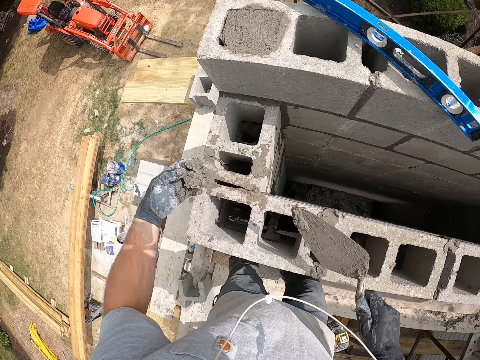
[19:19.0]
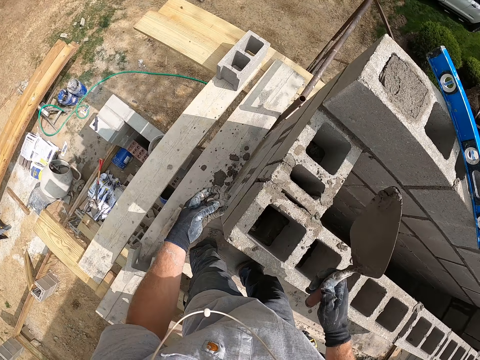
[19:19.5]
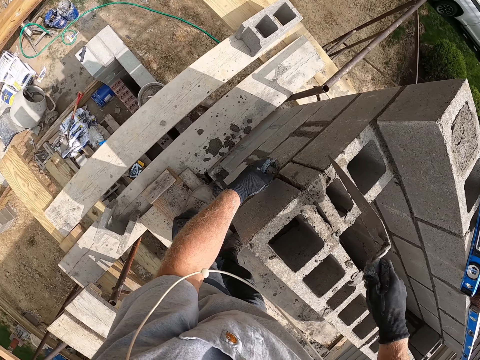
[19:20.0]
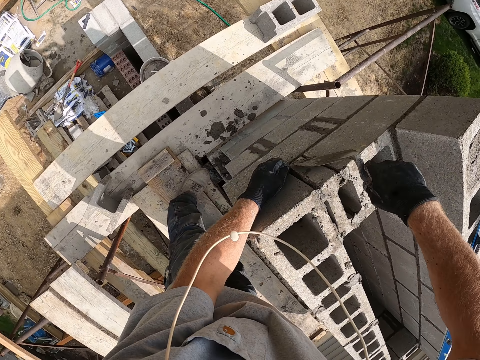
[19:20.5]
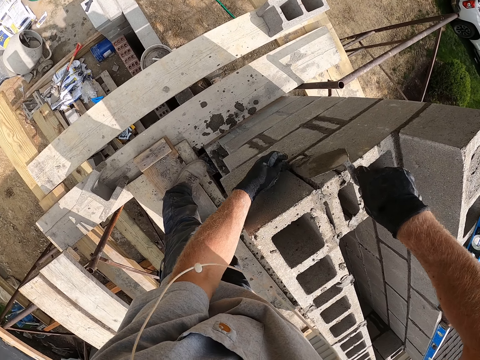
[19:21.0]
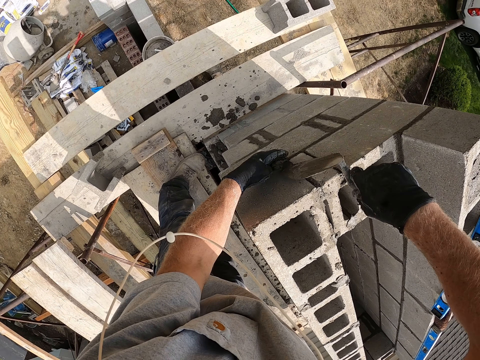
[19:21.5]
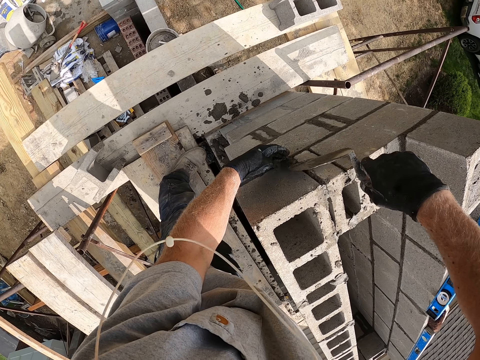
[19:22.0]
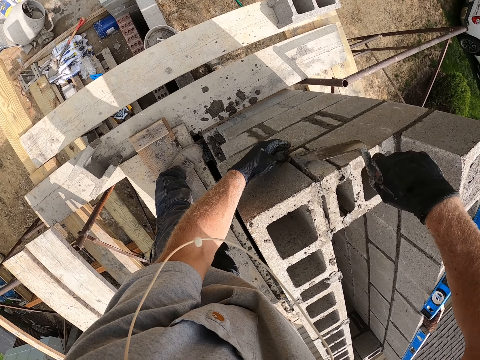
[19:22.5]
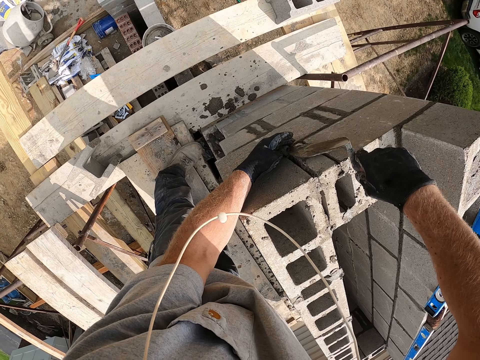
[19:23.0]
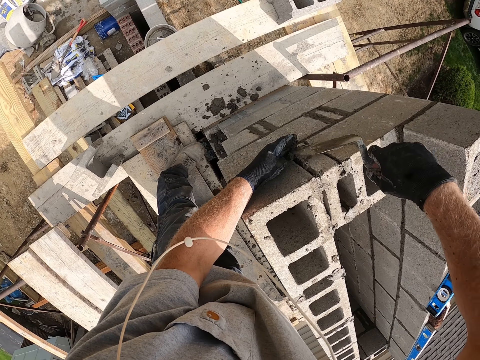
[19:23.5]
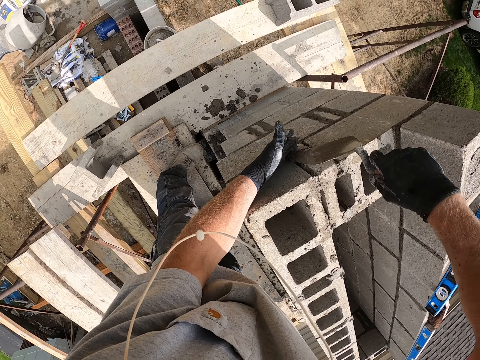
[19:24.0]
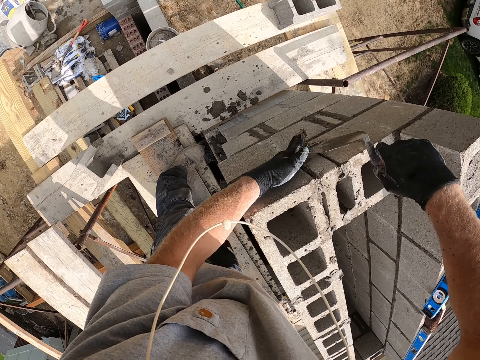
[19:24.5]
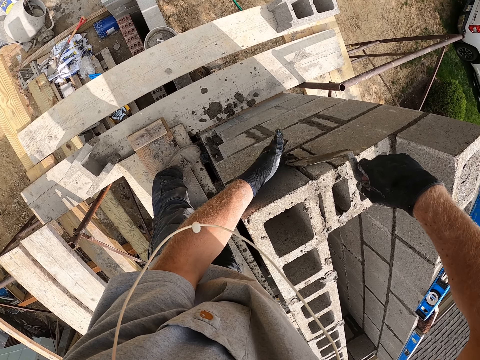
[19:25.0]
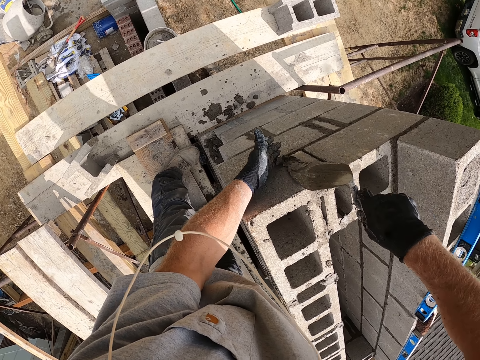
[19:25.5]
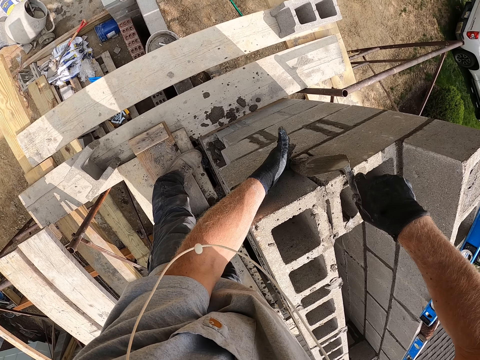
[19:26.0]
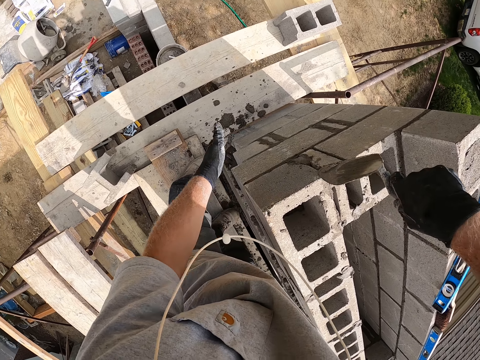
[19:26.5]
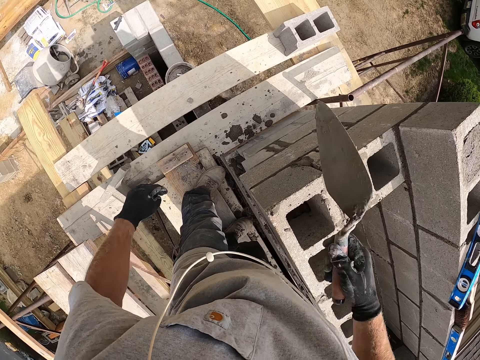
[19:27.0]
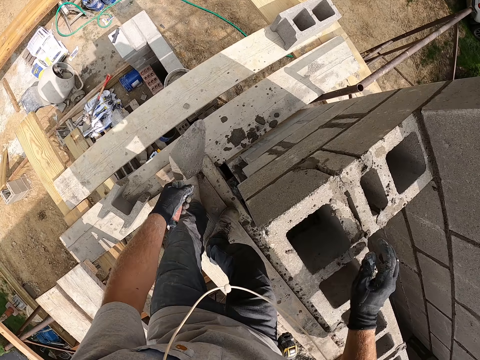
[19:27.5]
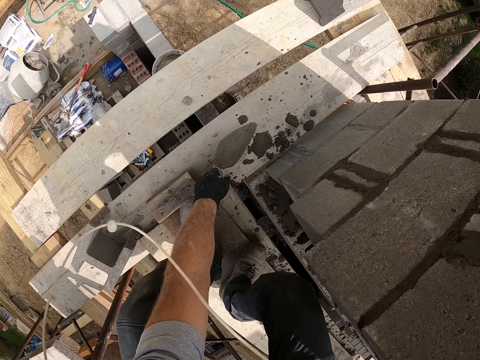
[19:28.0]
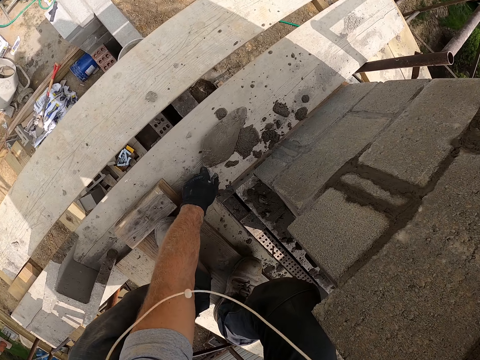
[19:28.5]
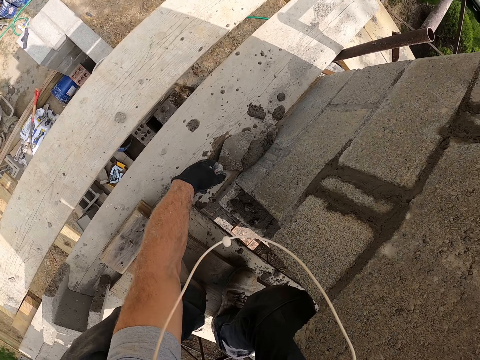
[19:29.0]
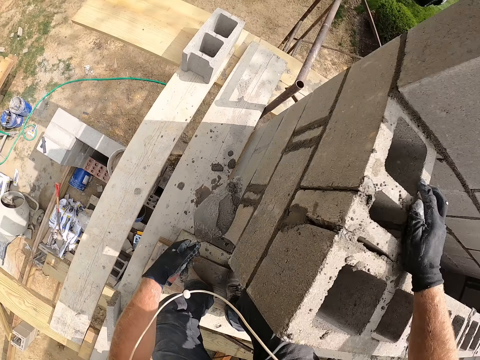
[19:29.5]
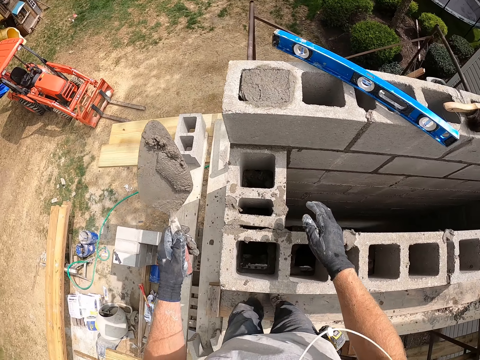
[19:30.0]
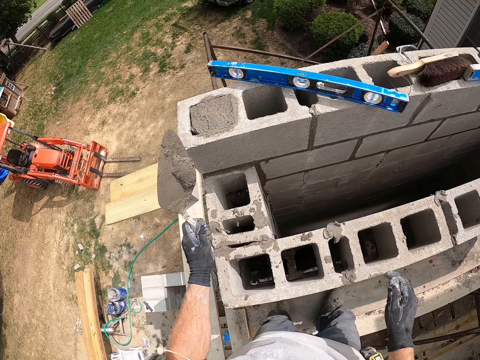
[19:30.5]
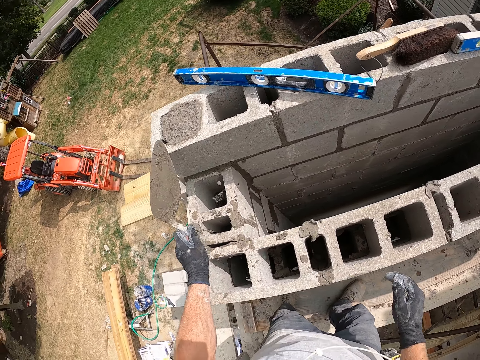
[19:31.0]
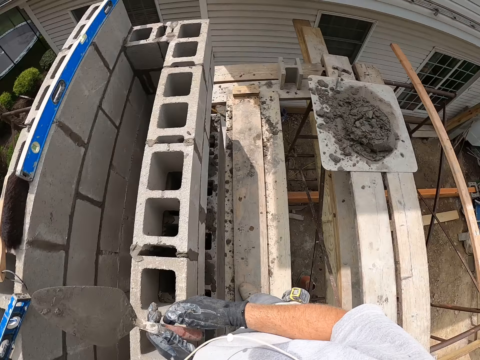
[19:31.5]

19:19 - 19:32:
The camera wearer shakes the trowel on his right hand. He pastes cement on the concrete wall with the trowel. He passes the trowel from his right hand to his left hand. He packs the cement with the trowel. He takes the concrete. He pours the cement on the concrete wall.

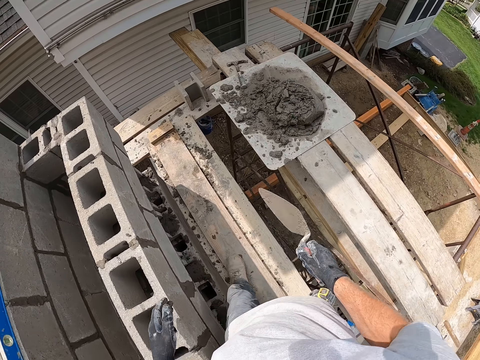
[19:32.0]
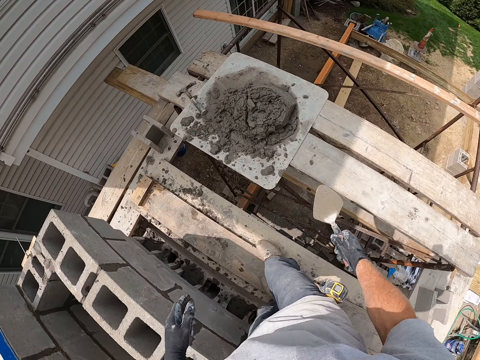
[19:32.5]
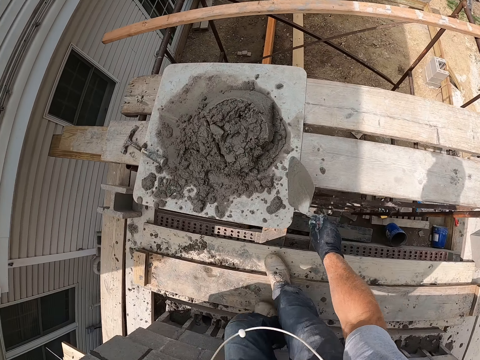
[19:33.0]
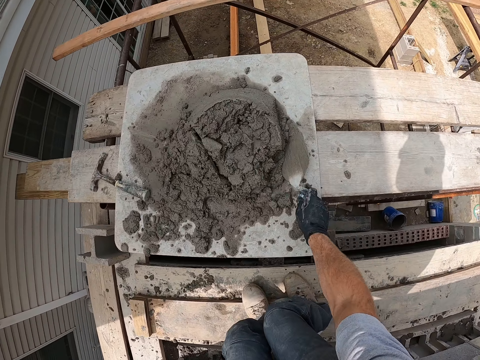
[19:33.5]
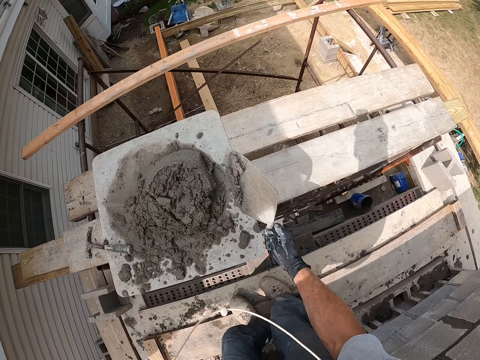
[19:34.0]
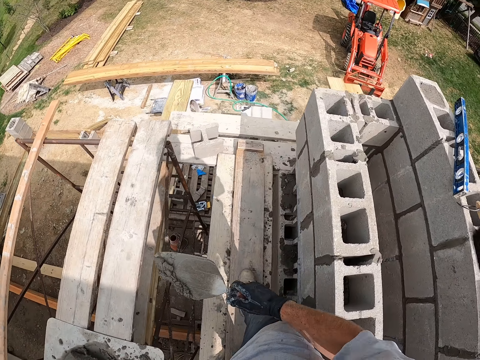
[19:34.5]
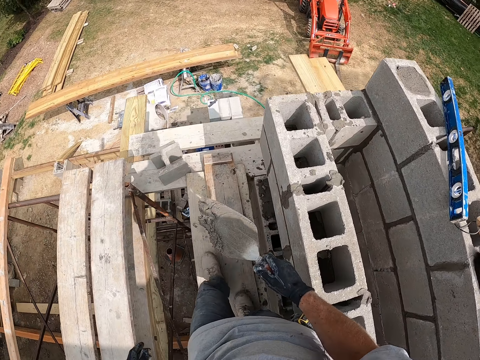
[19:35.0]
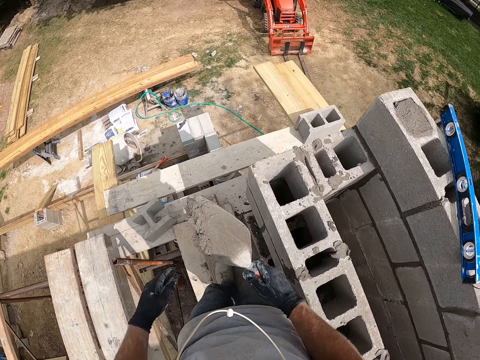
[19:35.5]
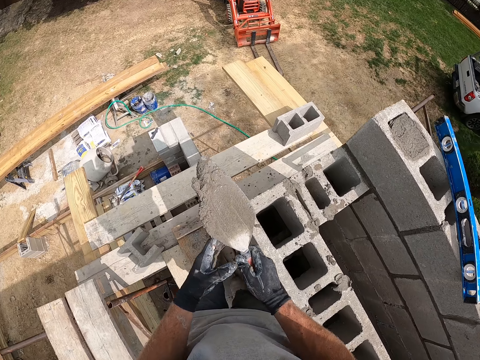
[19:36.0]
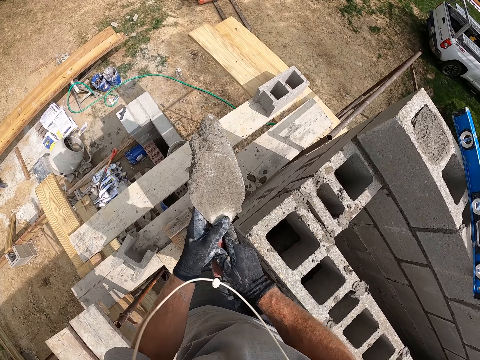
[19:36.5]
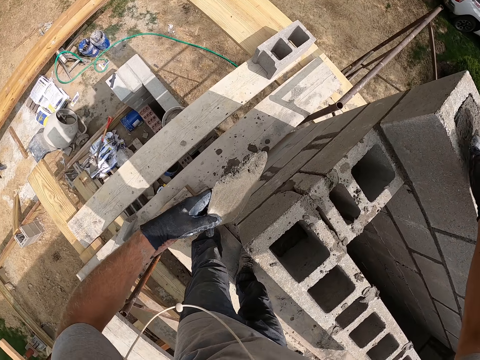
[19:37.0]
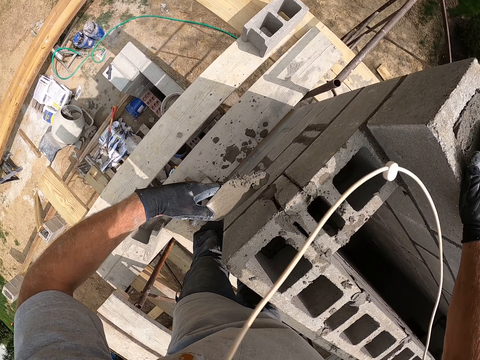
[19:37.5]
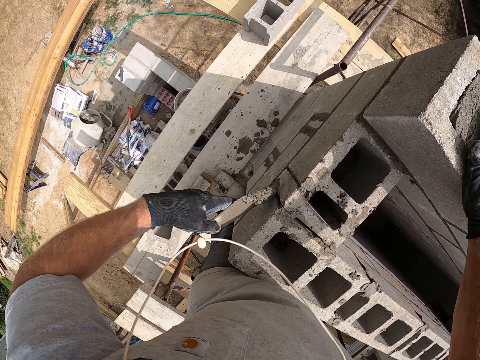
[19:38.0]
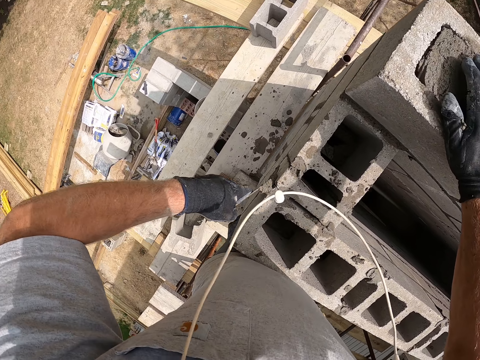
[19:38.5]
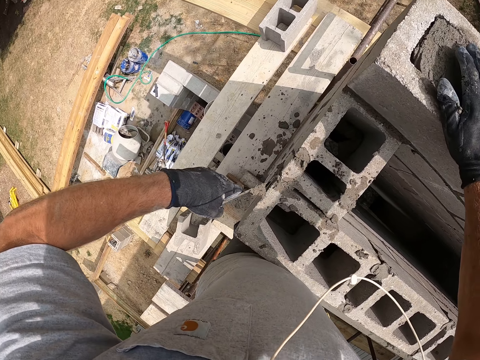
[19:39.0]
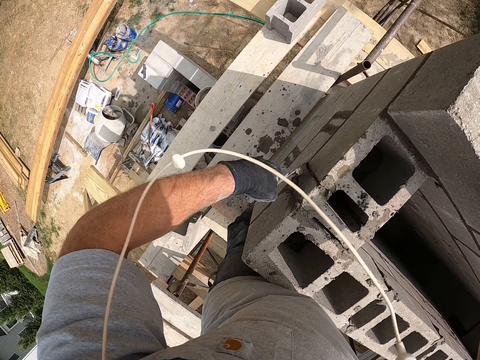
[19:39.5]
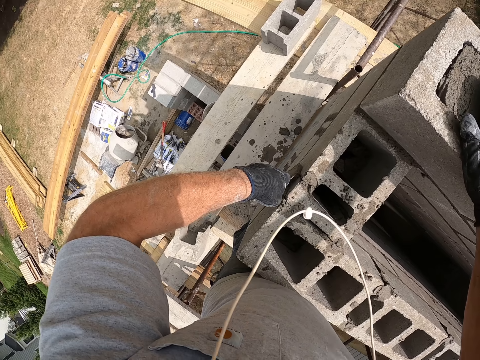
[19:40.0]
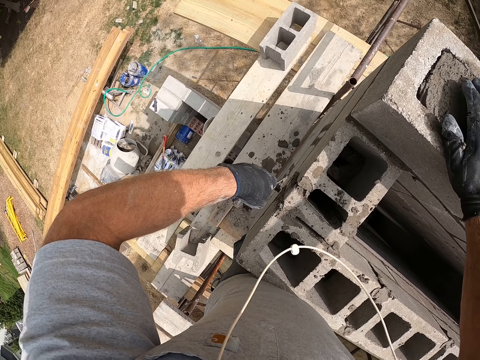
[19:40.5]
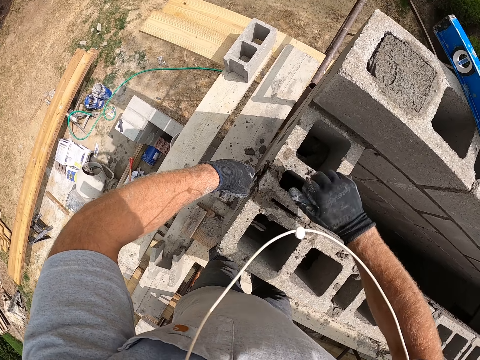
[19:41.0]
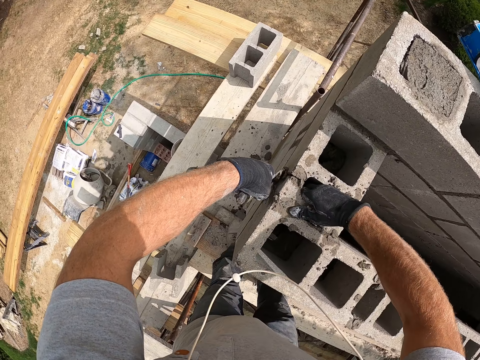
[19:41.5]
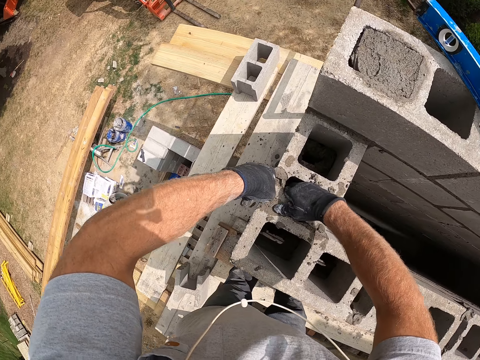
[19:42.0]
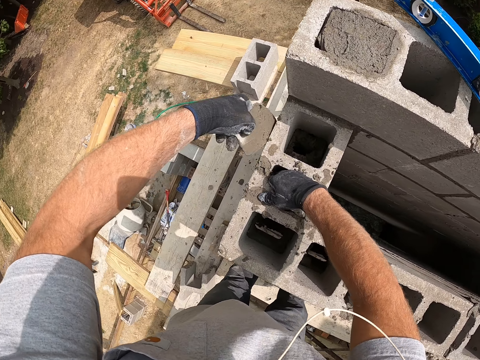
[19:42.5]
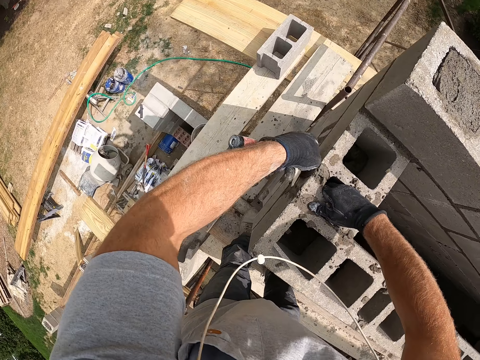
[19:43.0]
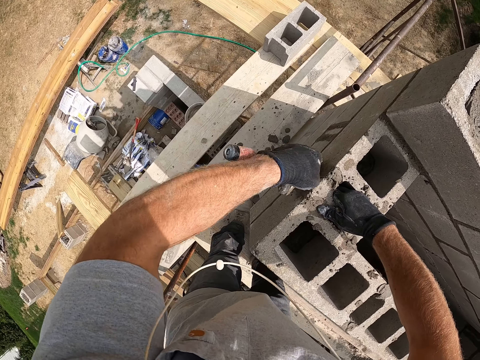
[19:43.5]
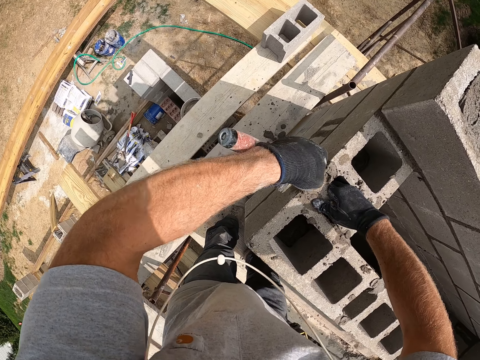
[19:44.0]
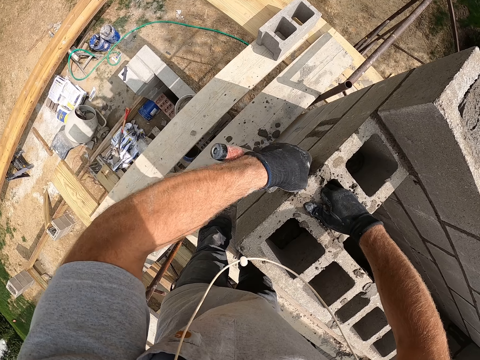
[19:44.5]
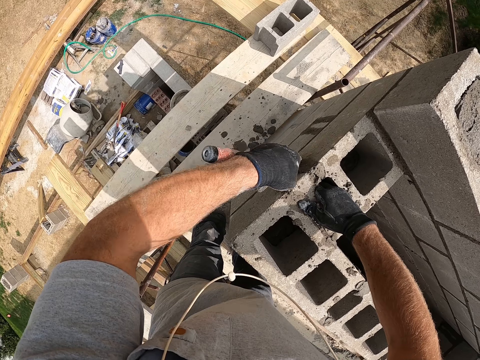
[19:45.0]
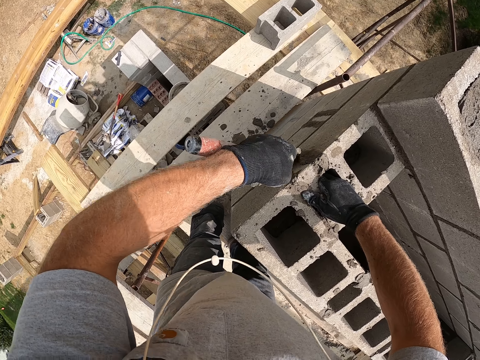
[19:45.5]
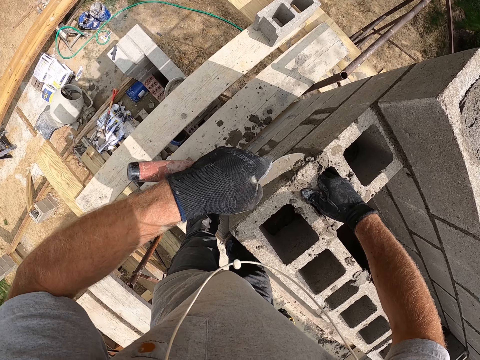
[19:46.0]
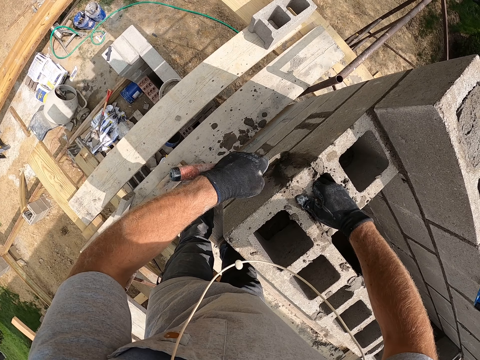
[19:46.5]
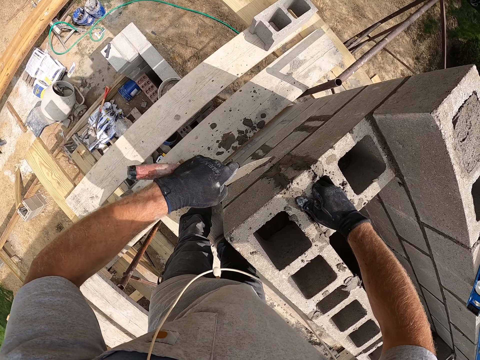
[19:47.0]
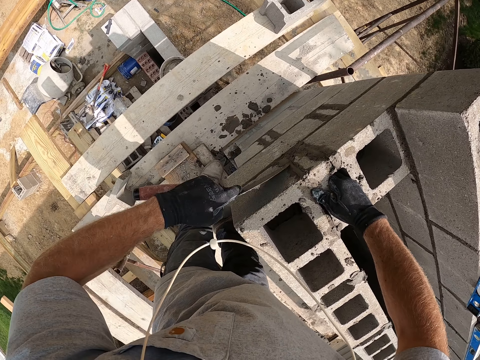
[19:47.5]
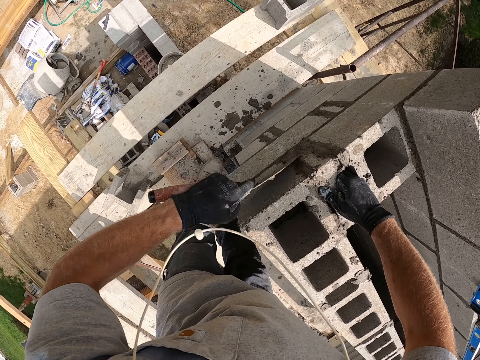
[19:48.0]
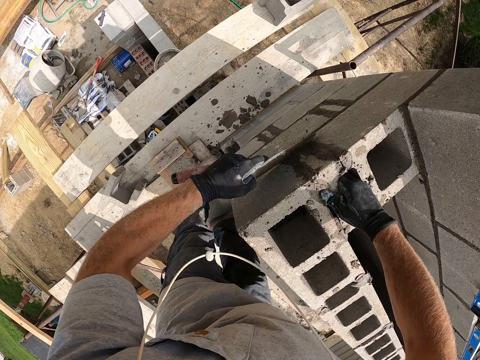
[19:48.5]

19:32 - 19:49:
The camera wearer walks. He packs cement or concrete with the trowel. He walks. He passes the masonry trowel from his right hand to his left hand. He pastes the cement on the concrete wall with the trowel. He holds the brick. He spreads the concrete on the bricks.
